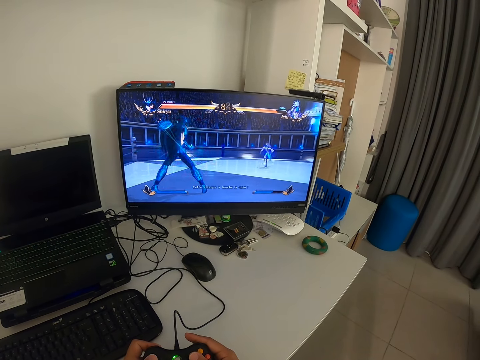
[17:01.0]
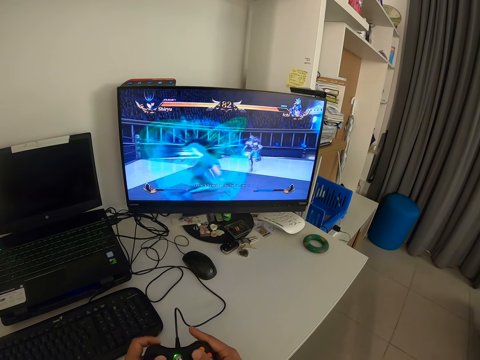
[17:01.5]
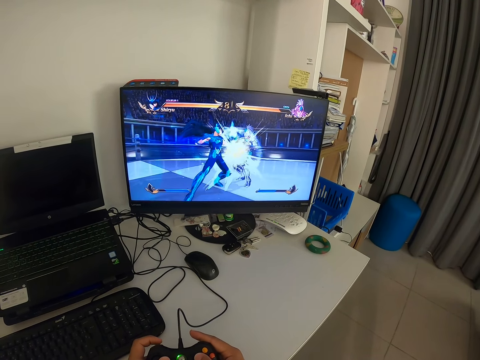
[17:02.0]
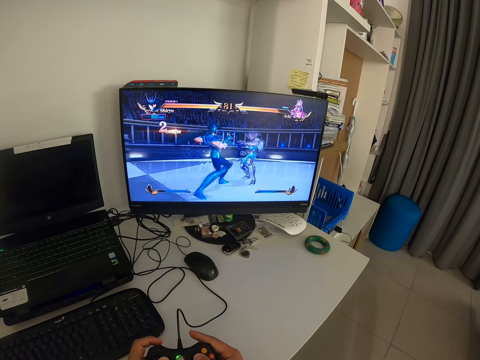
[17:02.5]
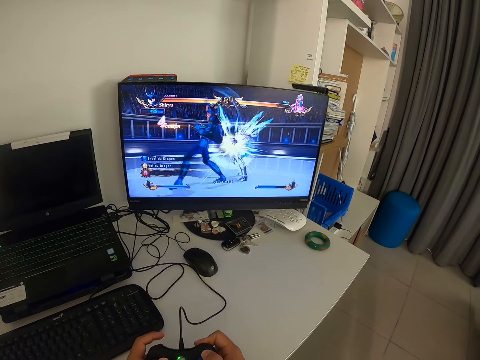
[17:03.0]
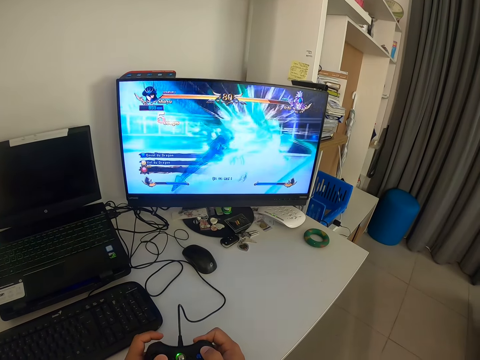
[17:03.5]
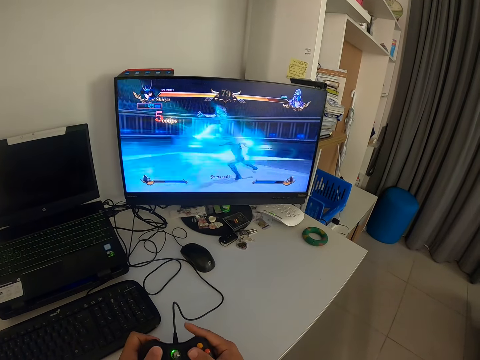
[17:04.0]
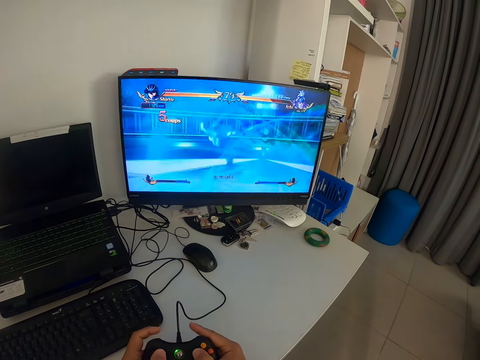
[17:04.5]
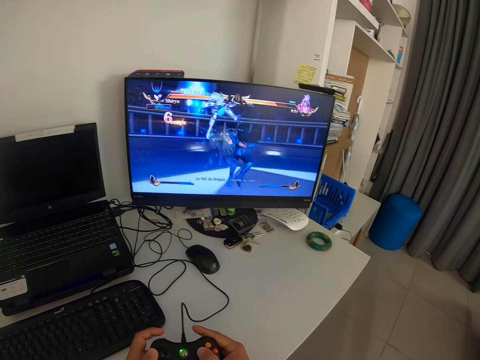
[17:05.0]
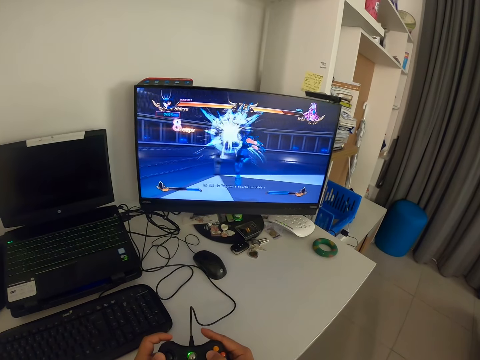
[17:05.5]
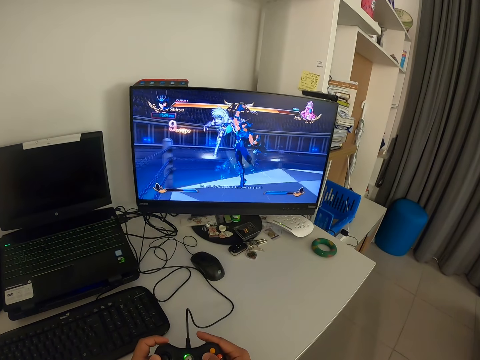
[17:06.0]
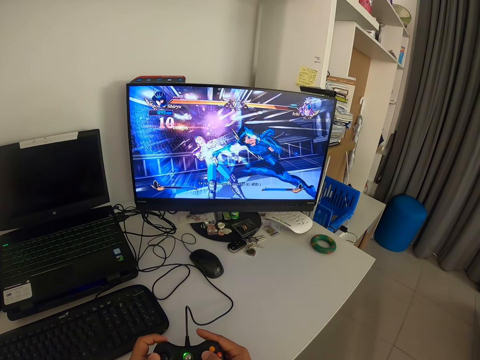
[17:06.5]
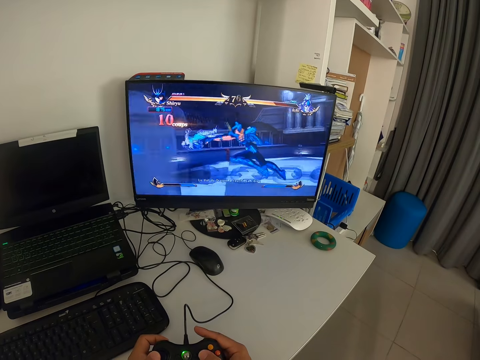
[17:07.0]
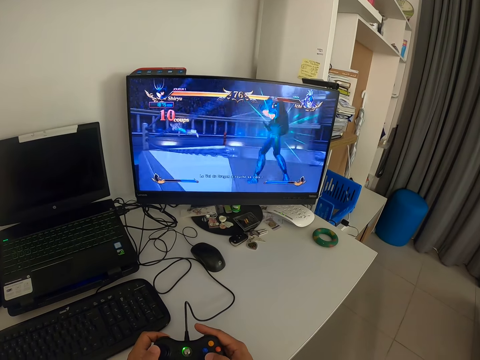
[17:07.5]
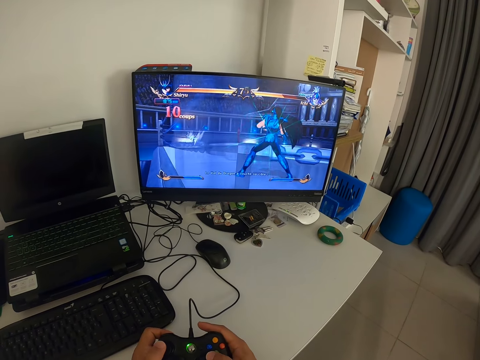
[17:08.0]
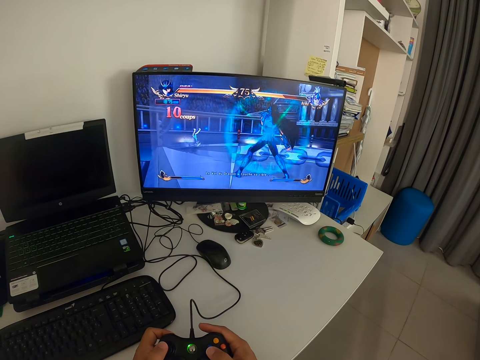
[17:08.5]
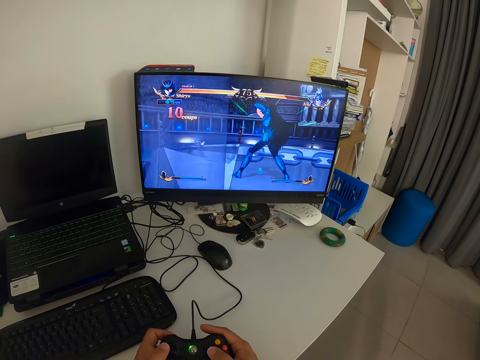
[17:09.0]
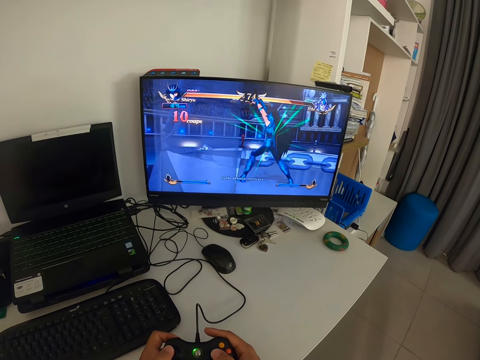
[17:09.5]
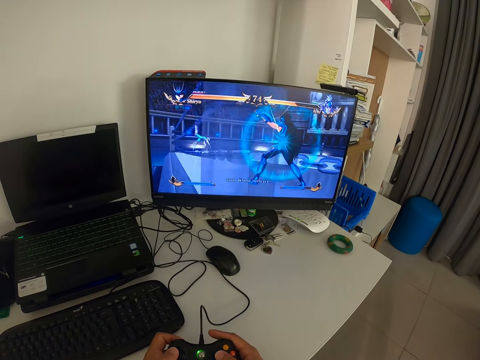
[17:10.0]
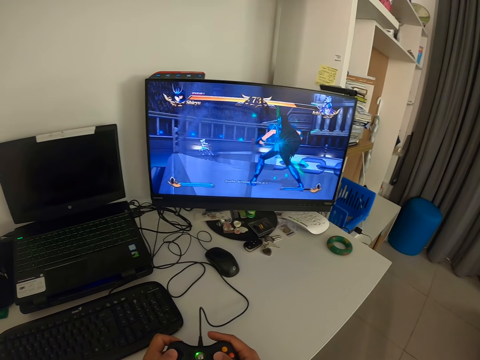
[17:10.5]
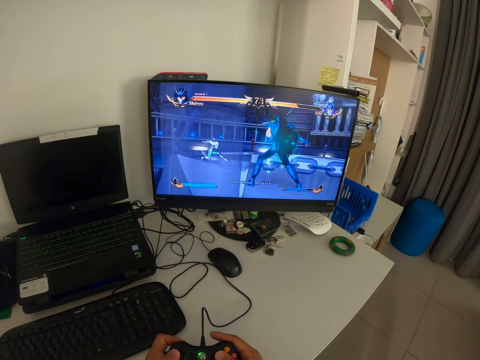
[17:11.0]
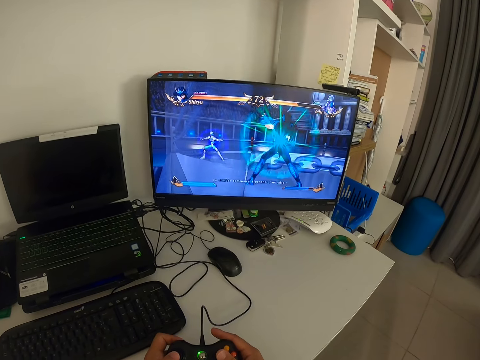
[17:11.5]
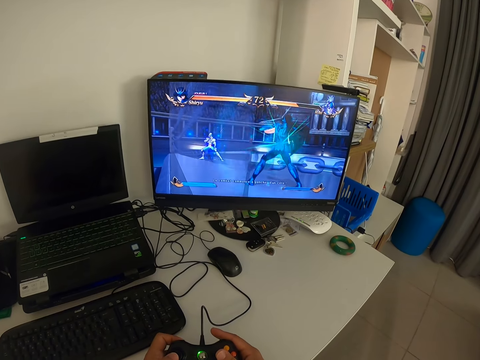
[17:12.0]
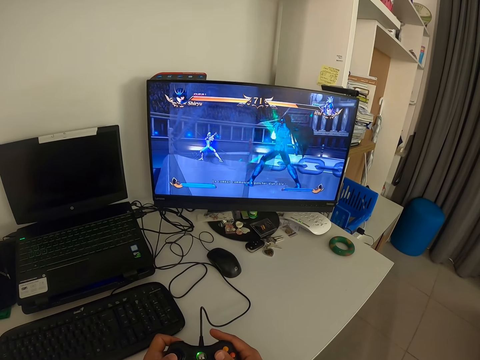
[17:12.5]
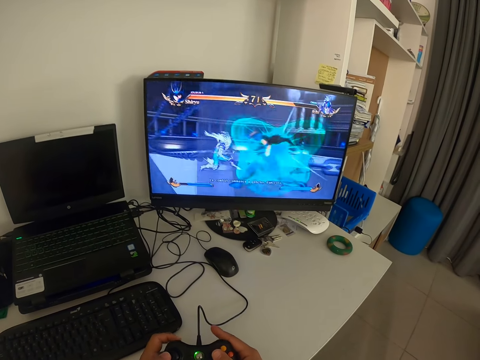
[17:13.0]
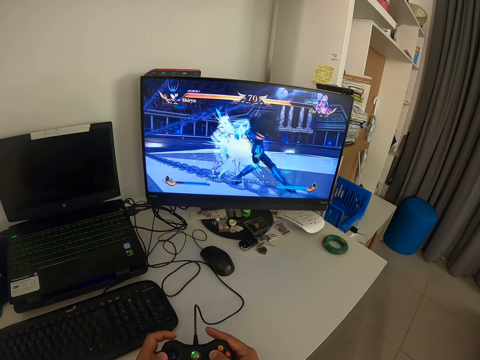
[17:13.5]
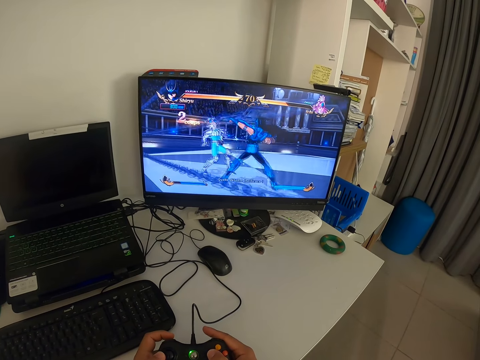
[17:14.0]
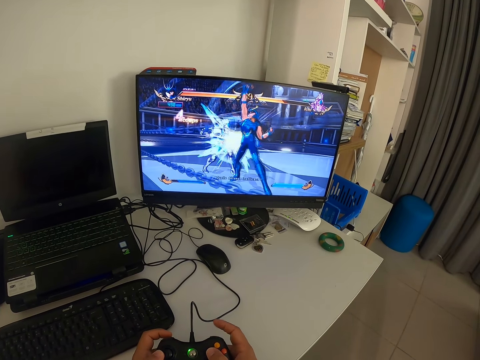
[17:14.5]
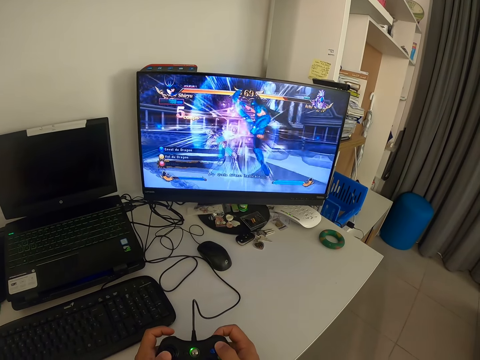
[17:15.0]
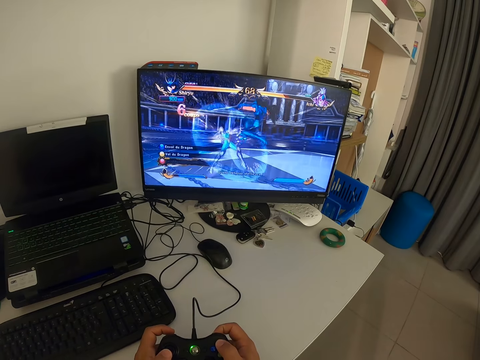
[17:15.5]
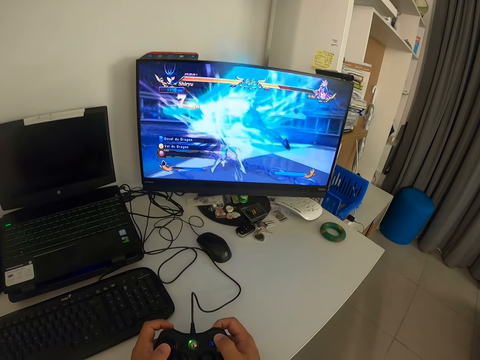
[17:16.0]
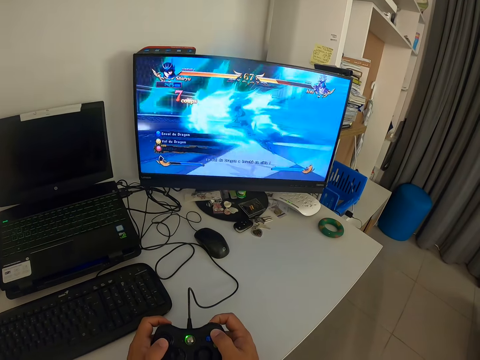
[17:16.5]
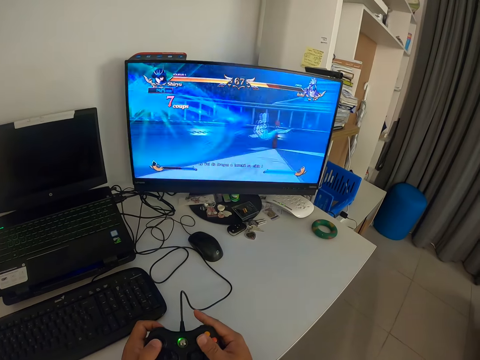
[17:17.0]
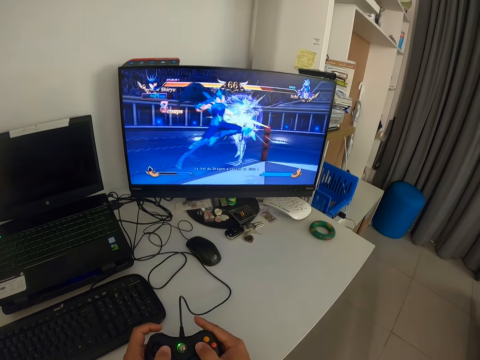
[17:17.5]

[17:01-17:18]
The camera wearer presses the game pad with his fingers. He looks at the monitor. He presses the game pad with his fingers.

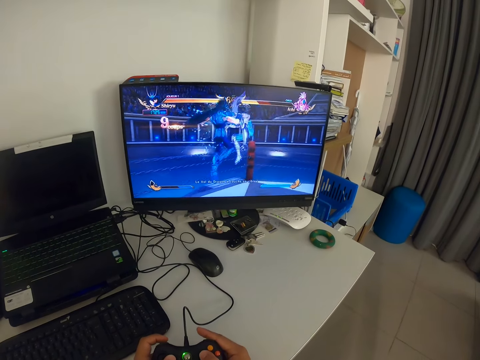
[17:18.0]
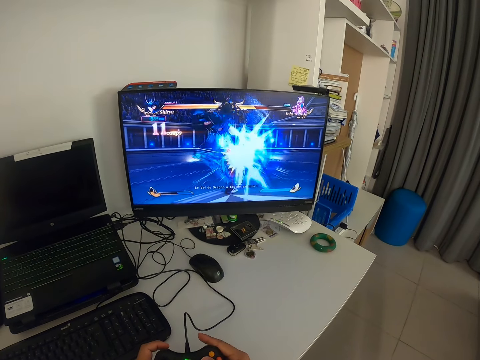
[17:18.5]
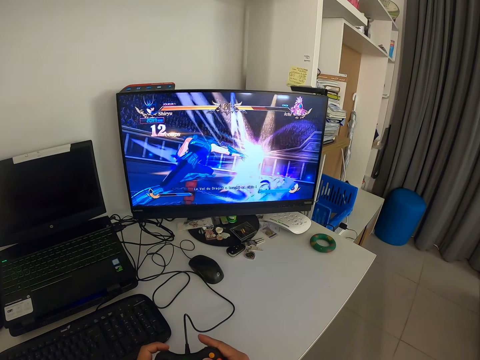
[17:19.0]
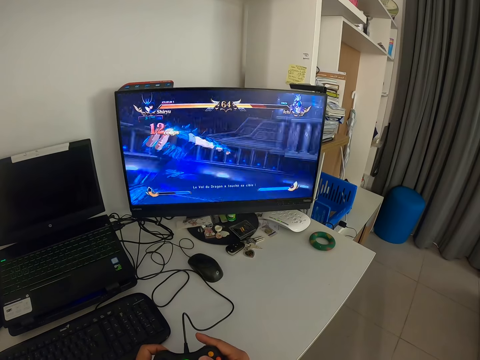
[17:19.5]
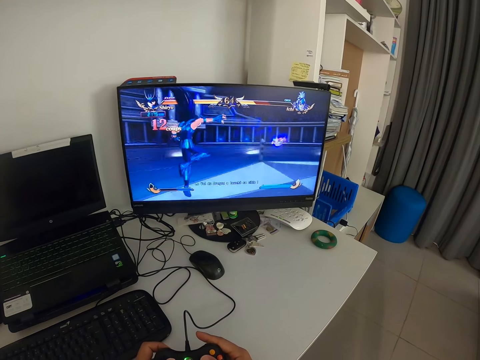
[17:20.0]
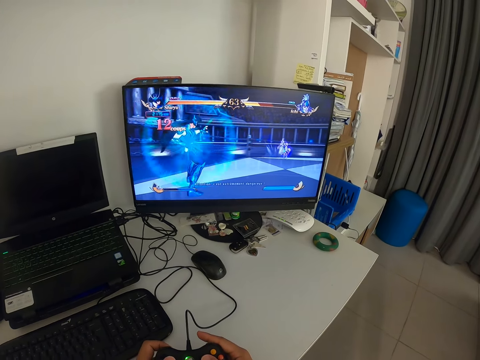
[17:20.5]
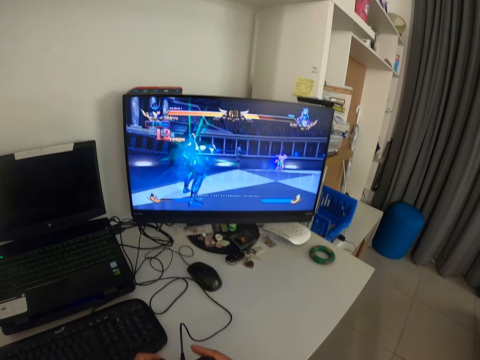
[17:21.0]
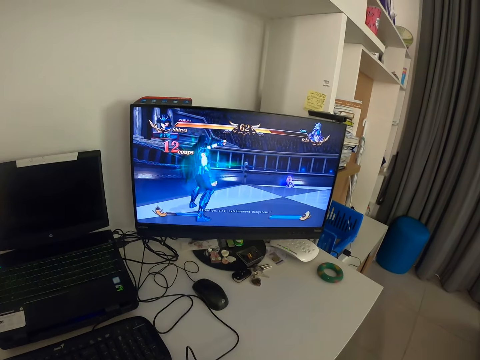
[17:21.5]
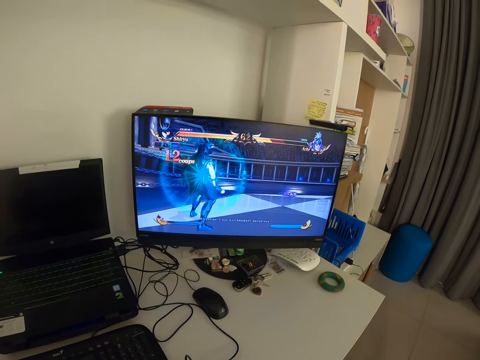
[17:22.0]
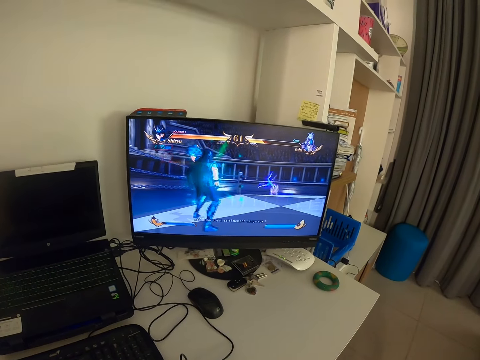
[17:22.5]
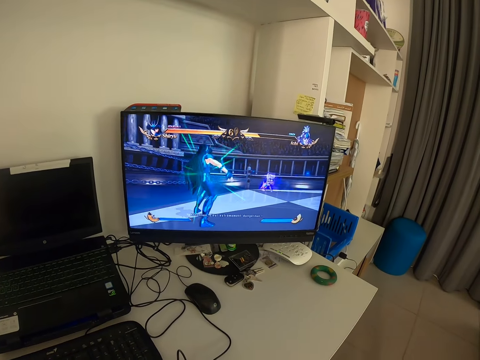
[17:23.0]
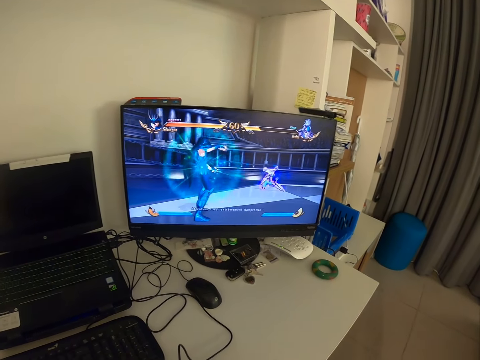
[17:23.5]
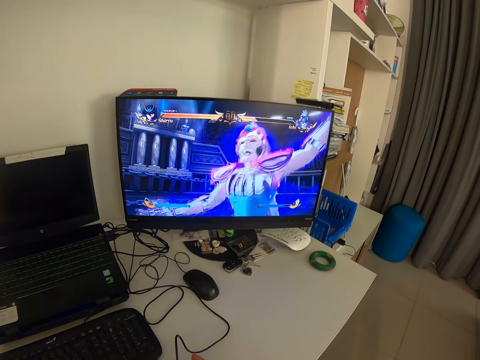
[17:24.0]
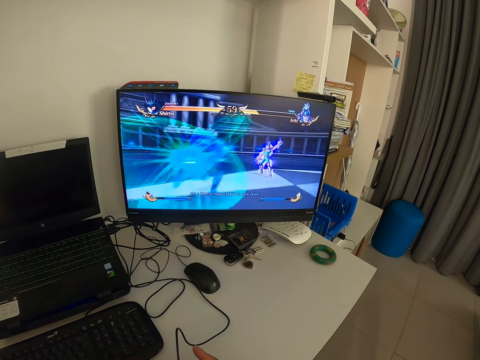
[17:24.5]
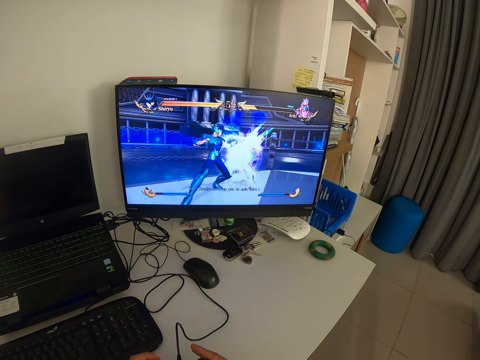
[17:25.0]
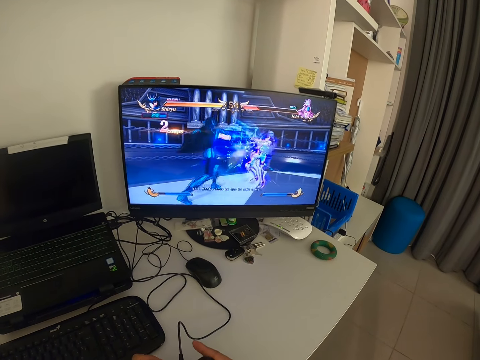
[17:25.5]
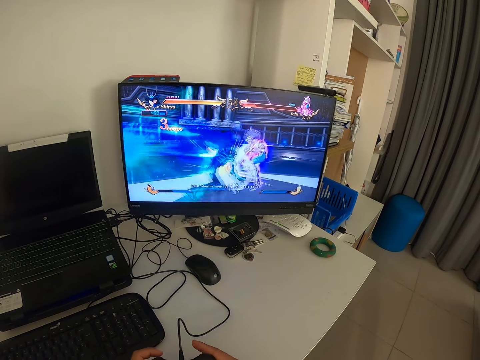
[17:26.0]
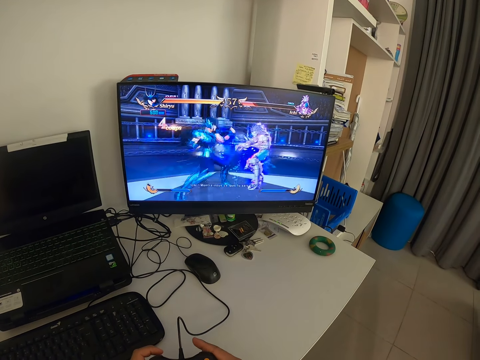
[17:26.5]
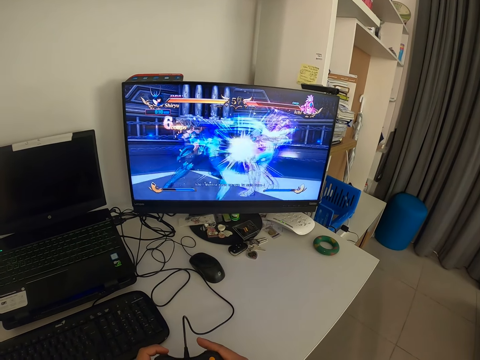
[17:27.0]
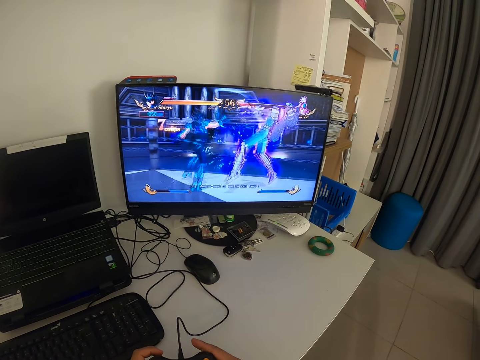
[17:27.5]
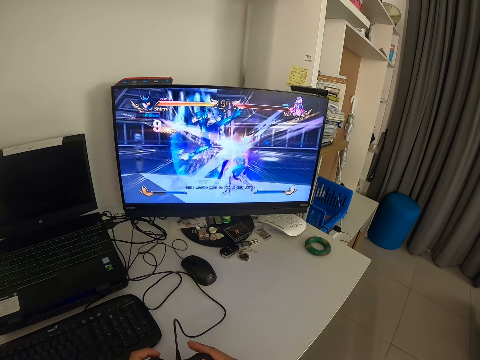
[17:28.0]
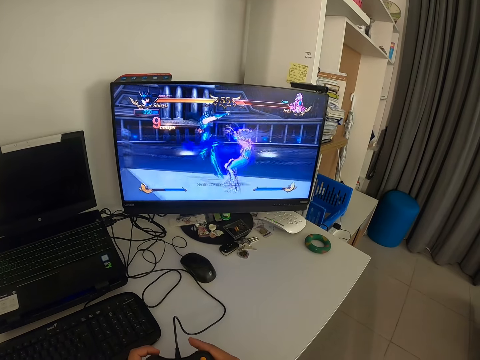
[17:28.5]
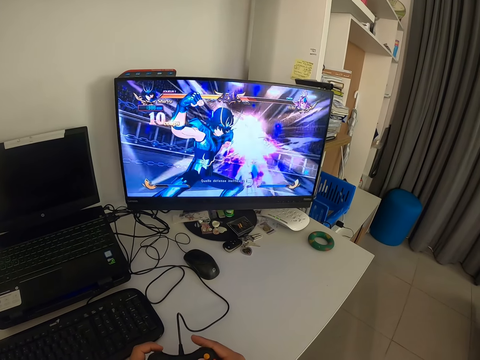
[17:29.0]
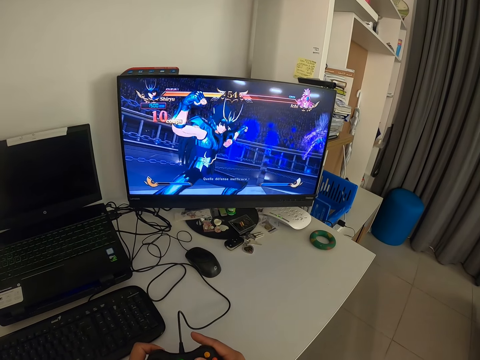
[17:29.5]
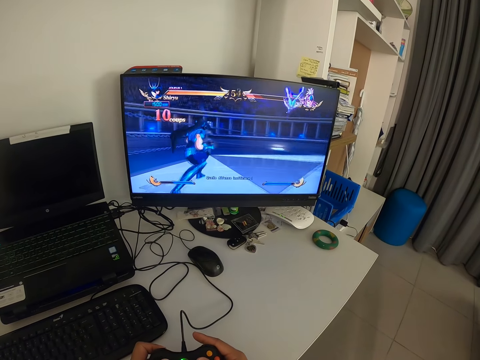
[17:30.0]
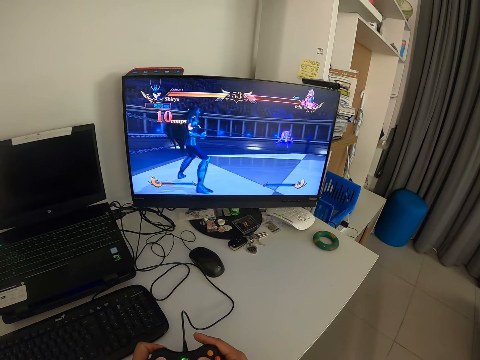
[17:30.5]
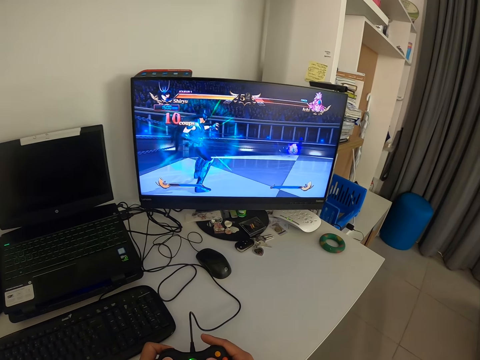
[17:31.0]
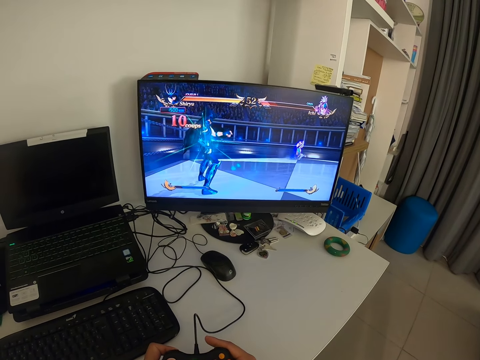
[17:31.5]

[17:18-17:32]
The camera wearer looks at the monitor. He presses the game pad with his fingers. He looks at the monitor.
